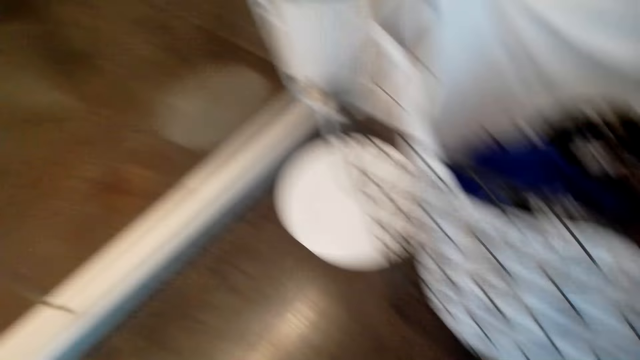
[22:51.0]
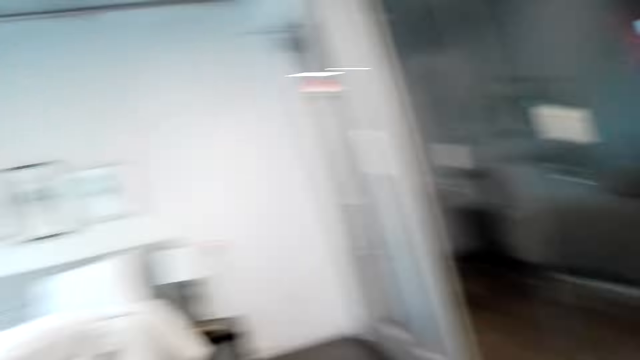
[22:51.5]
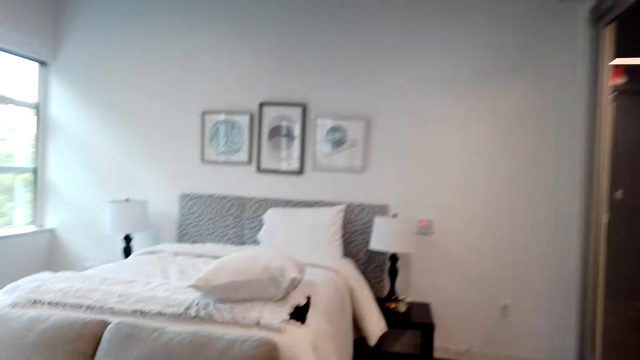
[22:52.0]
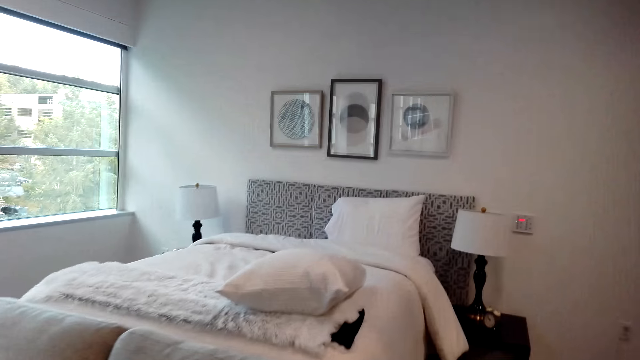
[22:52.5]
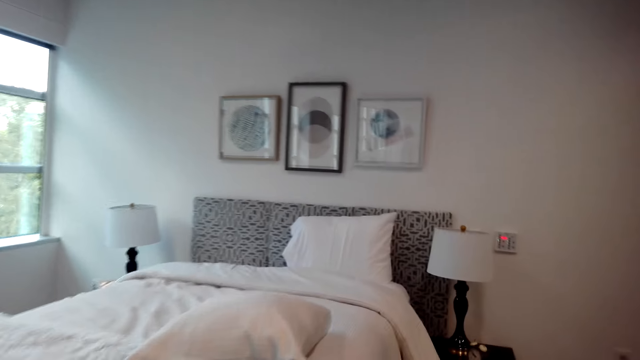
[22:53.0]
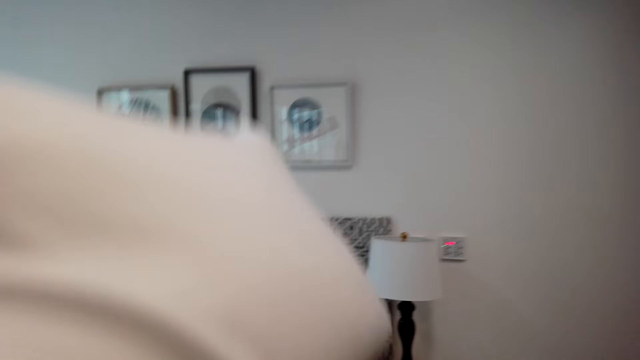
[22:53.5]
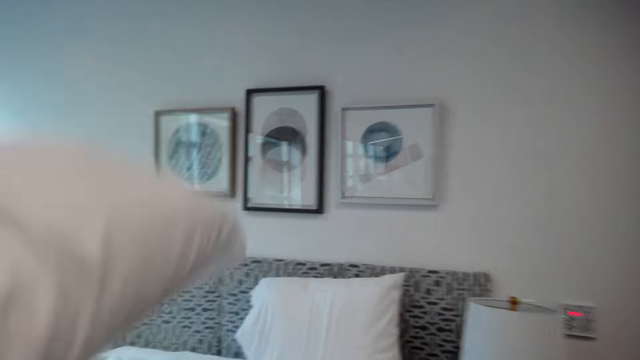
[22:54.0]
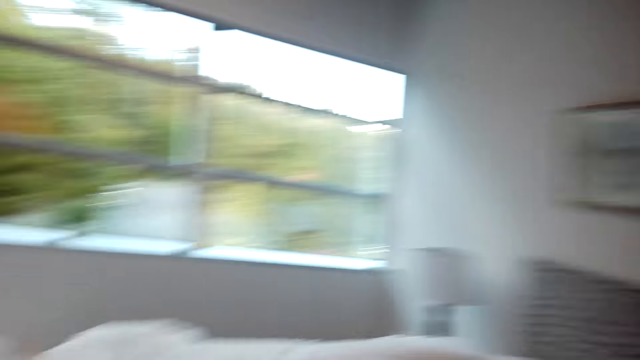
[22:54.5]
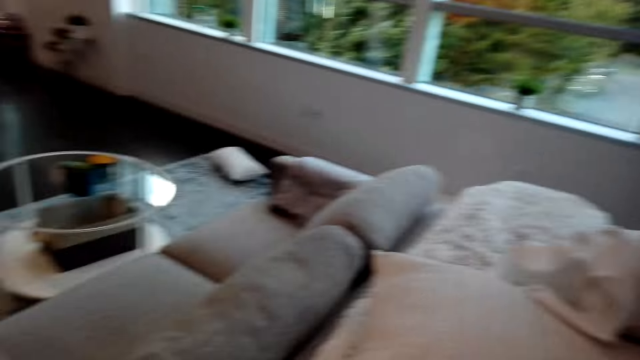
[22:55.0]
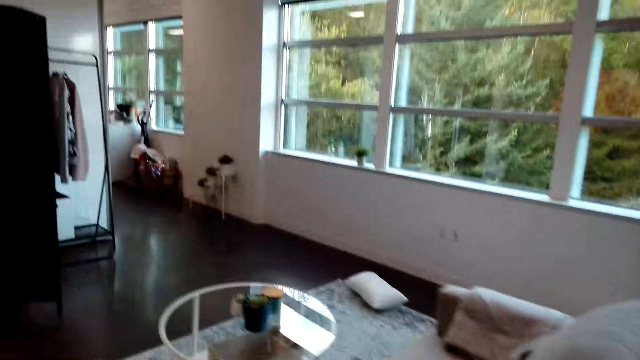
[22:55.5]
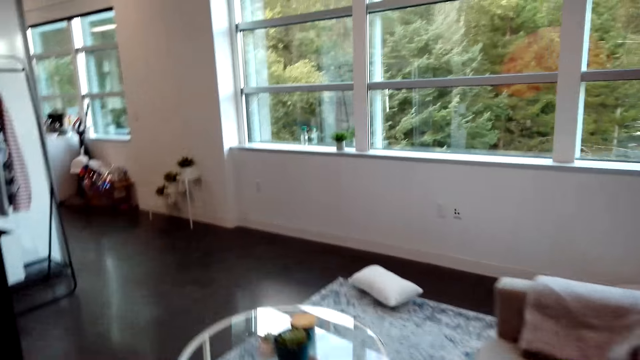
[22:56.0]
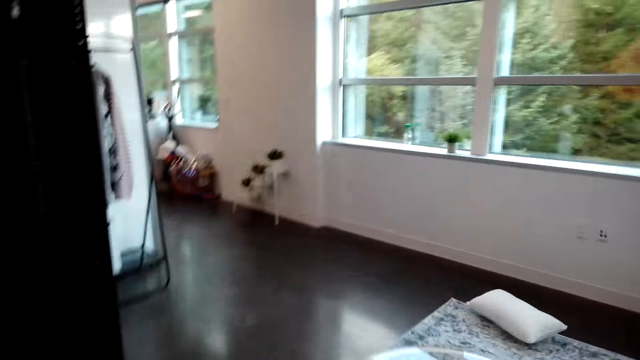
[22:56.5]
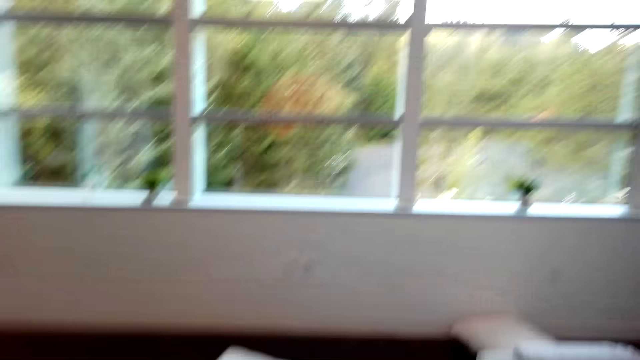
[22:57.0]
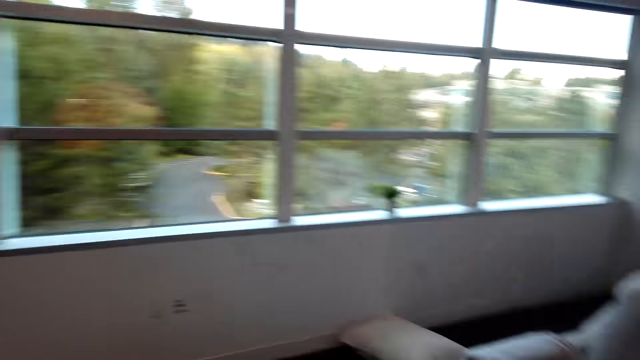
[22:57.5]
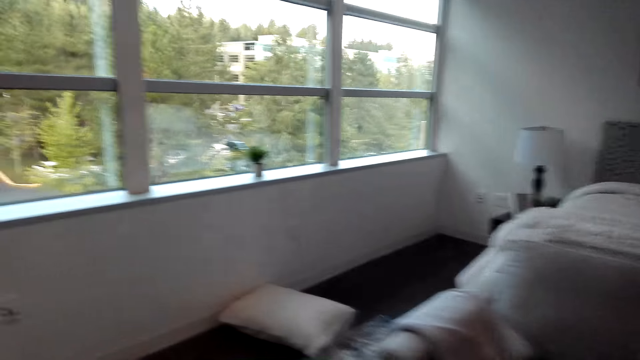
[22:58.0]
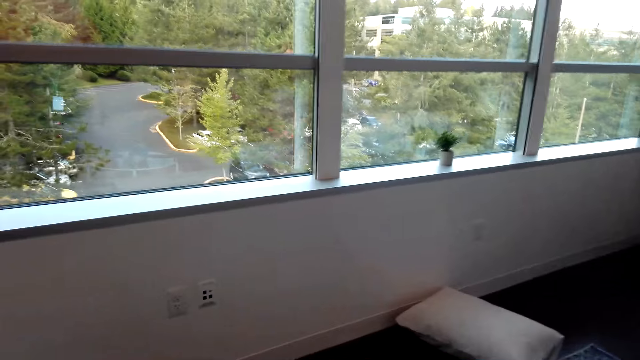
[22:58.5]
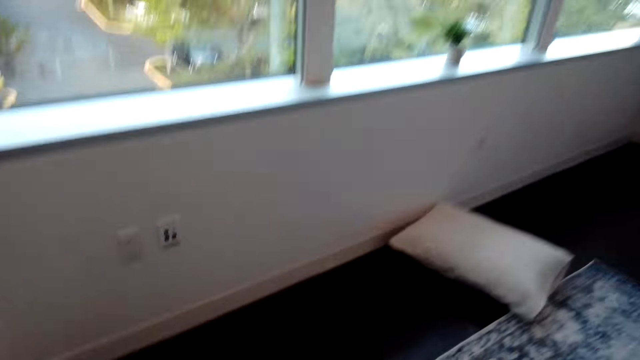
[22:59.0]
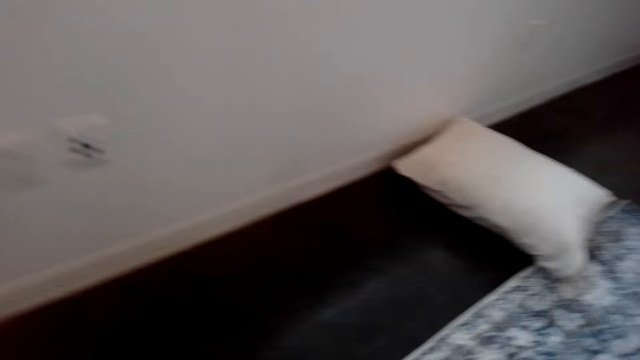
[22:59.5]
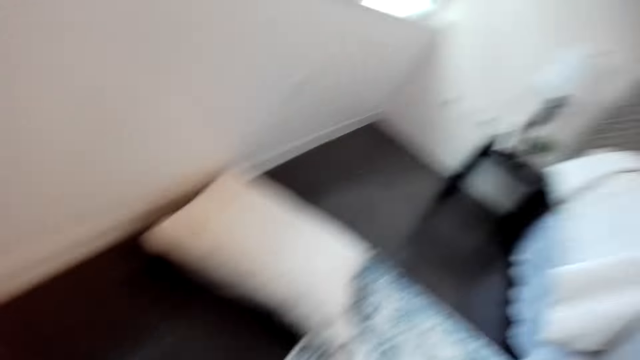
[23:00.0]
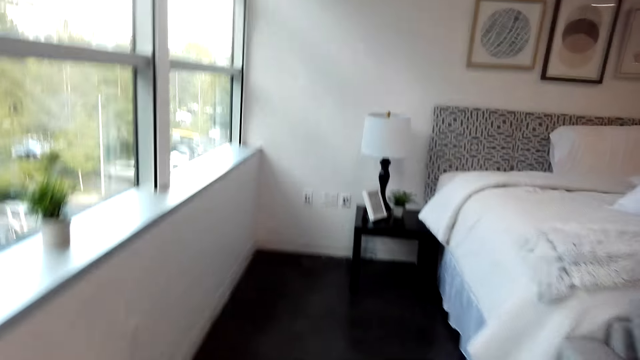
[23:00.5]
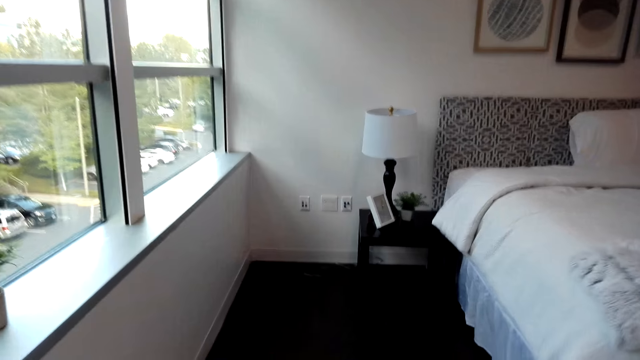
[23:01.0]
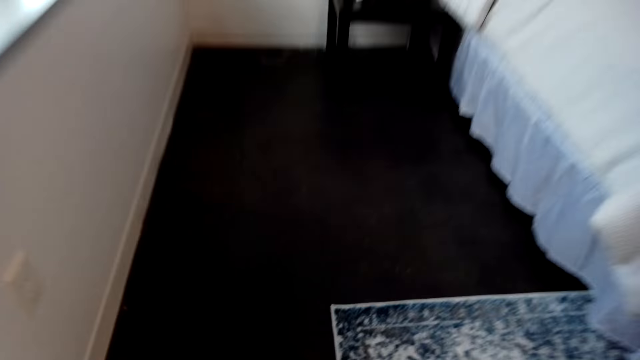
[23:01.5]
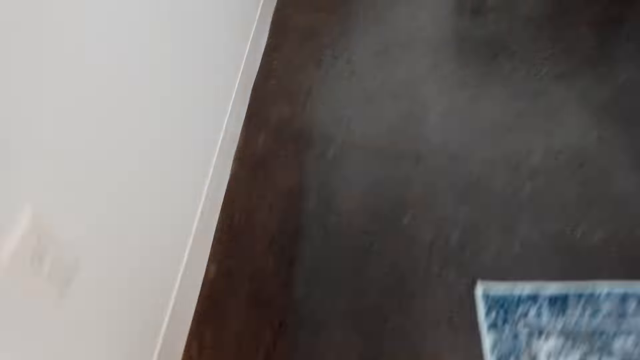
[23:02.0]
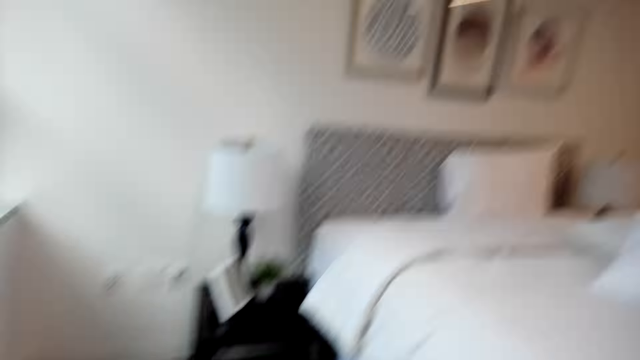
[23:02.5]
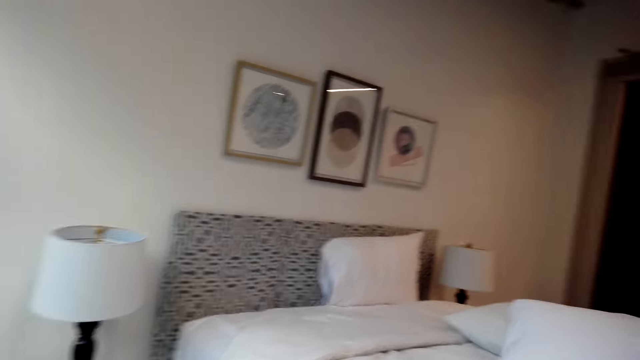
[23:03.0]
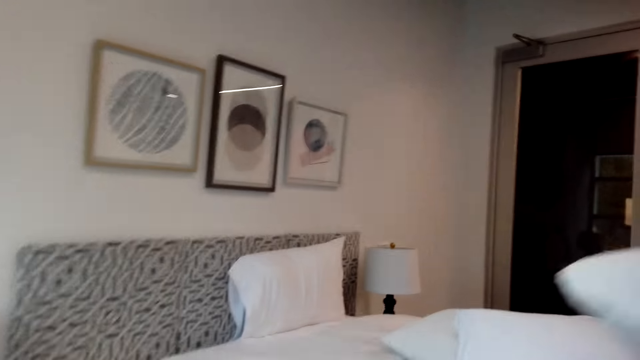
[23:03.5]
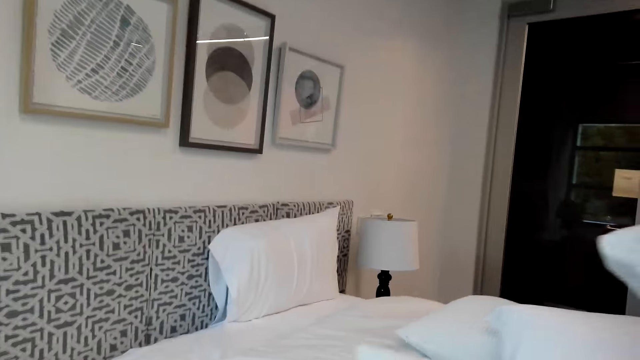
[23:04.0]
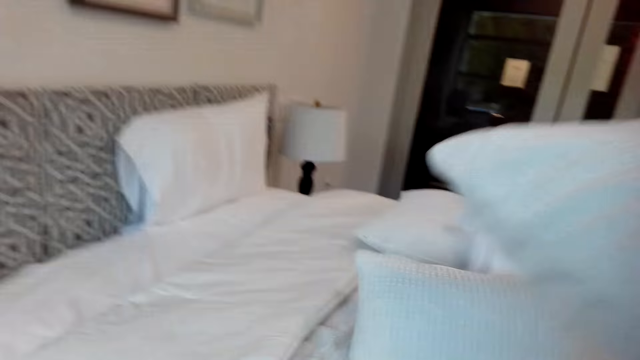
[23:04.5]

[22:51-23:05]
The camera wearer picks a pillow from the floor. They walk around the bedroom. They put the pillow on the bed. They walk around the bedroom. They pick a pillow from the floor. They walk around the bedroom.

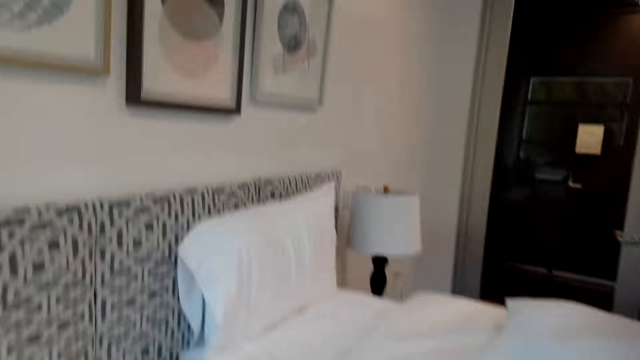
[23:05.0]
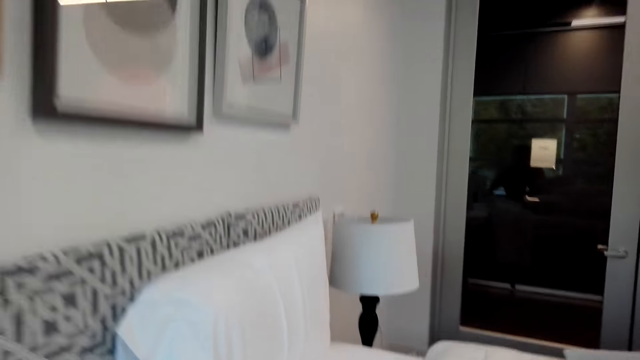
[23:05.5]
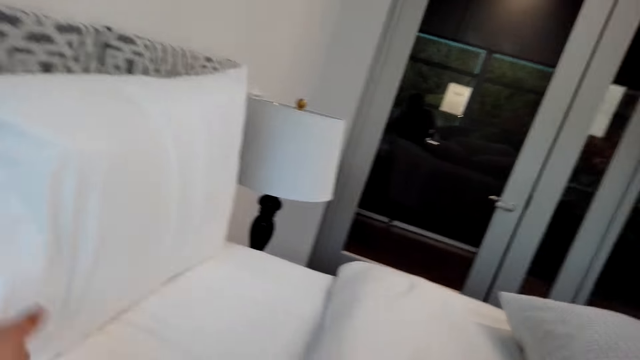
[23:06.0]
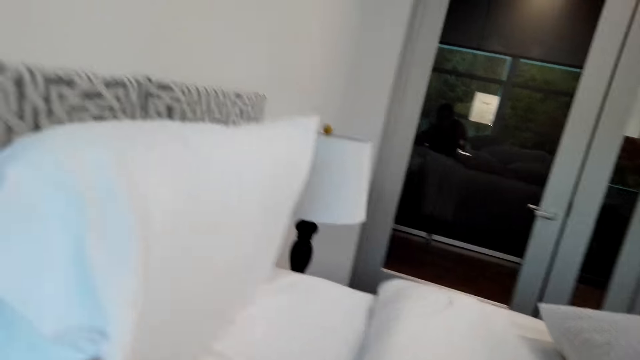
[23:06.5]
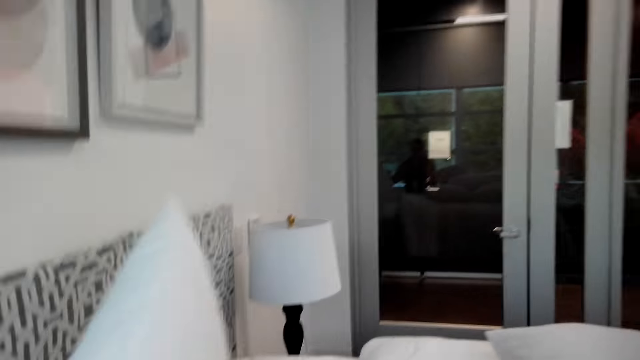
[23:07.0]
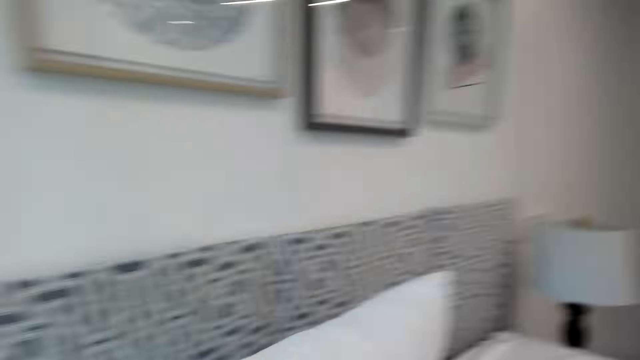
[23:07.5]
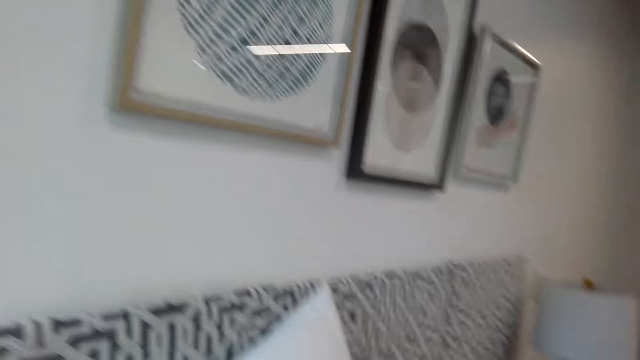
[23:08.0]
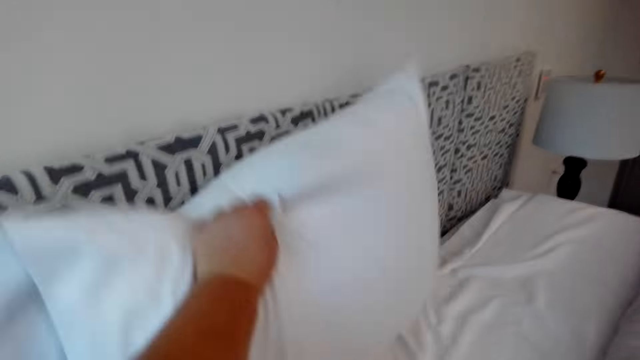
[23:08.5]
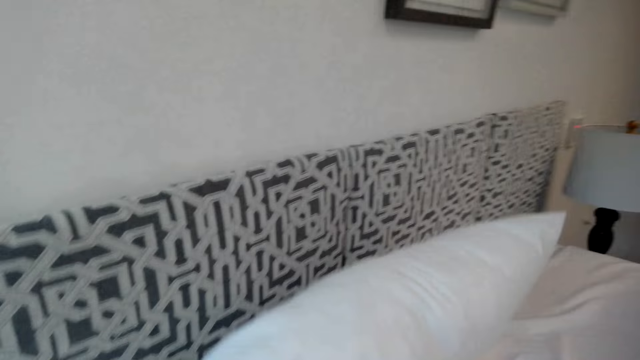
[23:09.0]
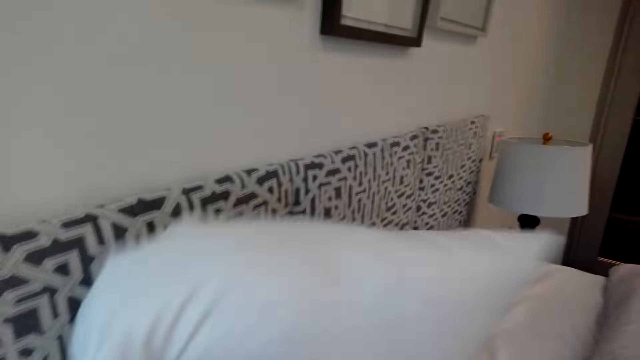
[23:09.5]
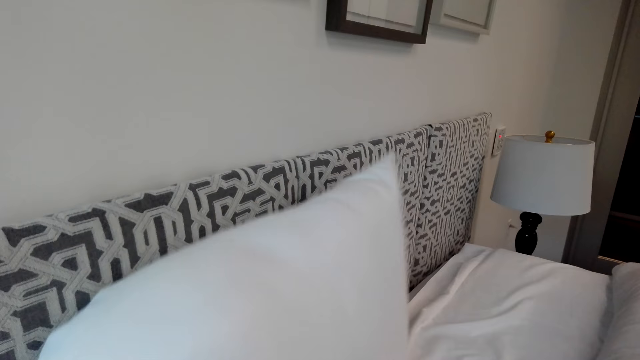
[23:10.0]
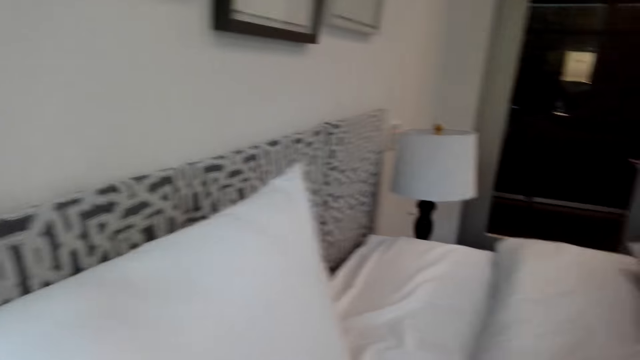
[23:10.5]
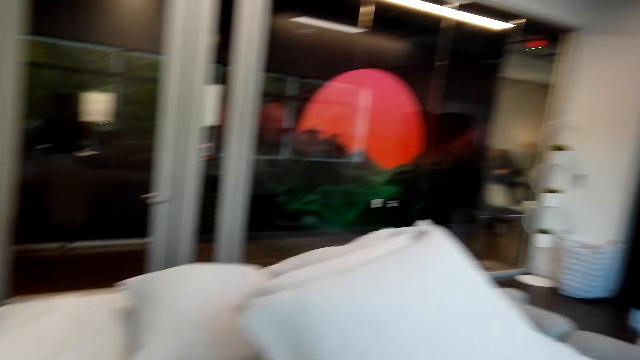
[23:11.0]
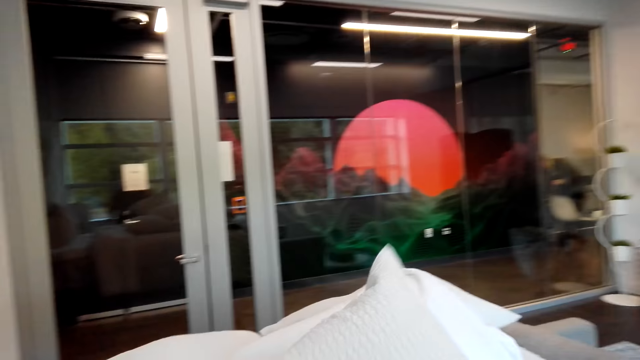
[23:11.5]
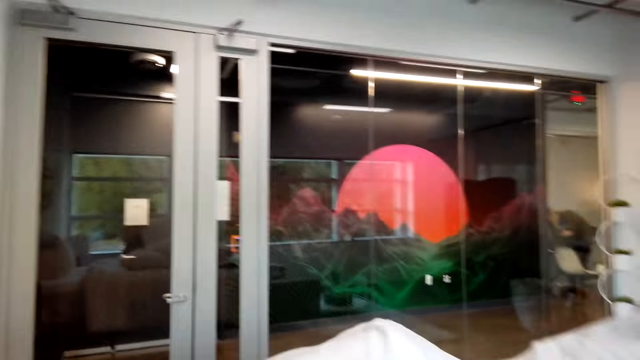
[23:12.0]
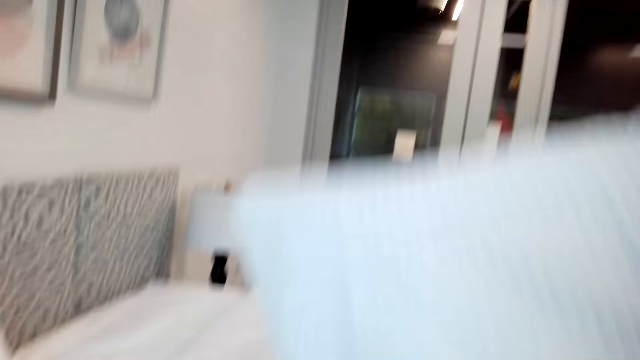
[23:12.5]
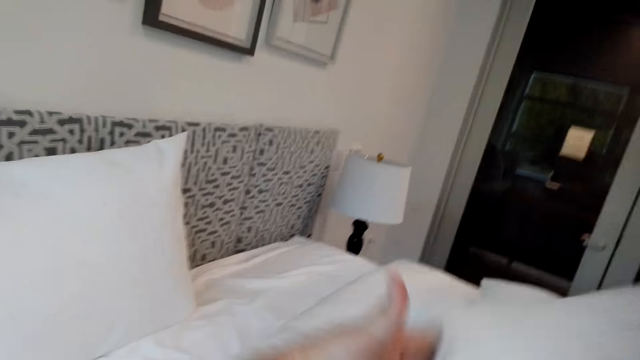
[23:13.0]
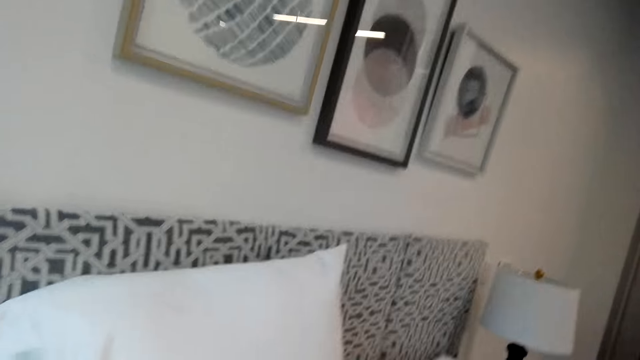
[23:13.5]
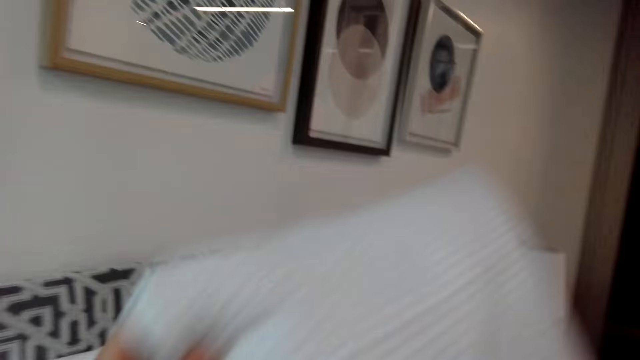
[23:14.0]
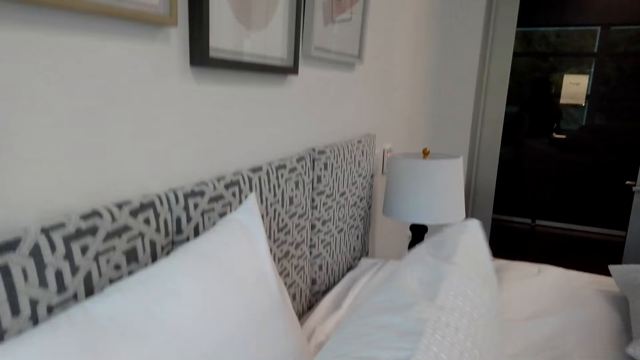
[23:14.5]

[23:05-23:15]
The camera wearer puts the pillow on the bed. They pull the pillow on the bed. They arrange the pillows on the bed. They place the pillow on the bed.
